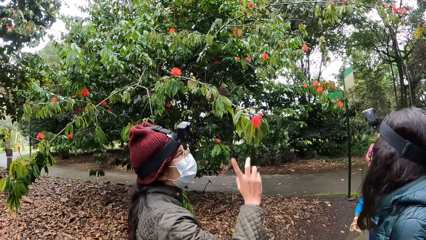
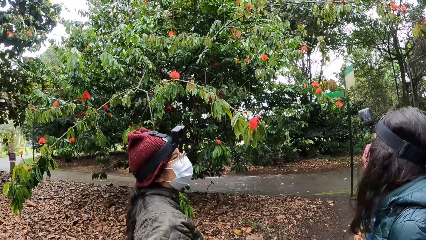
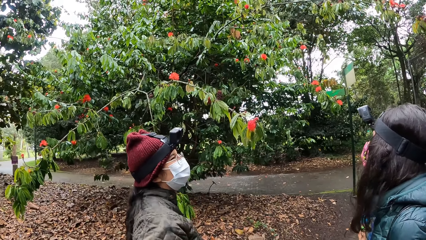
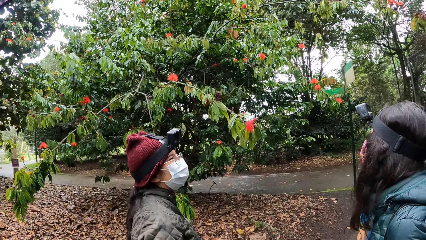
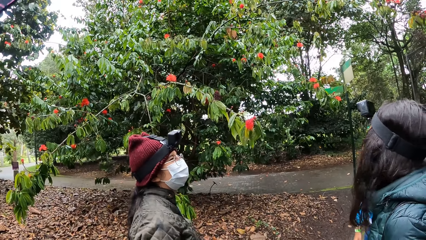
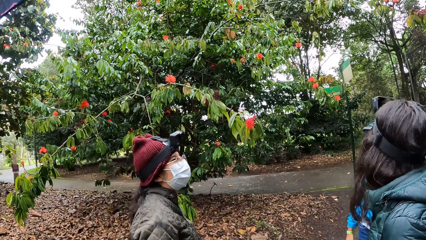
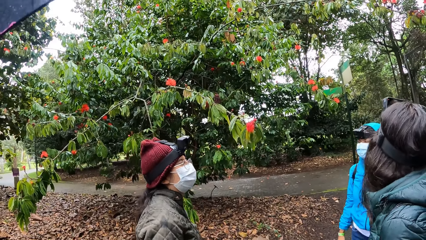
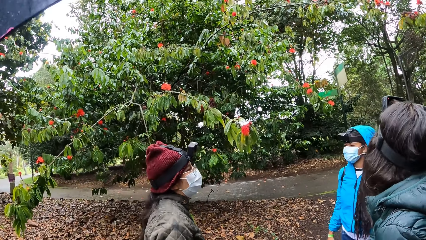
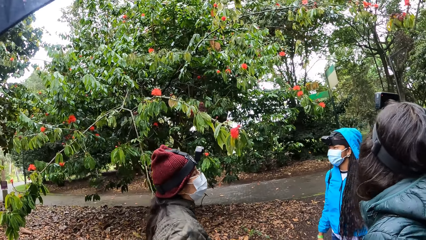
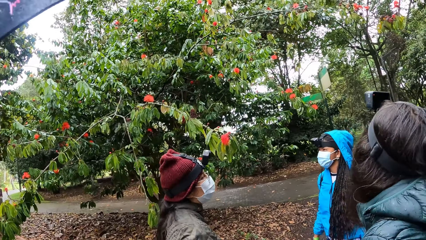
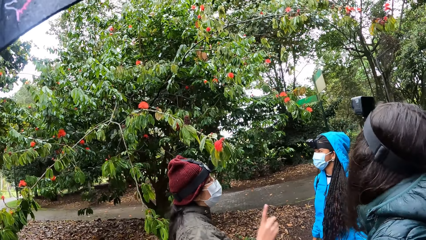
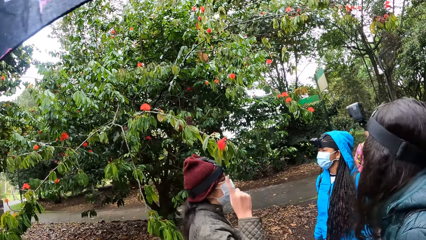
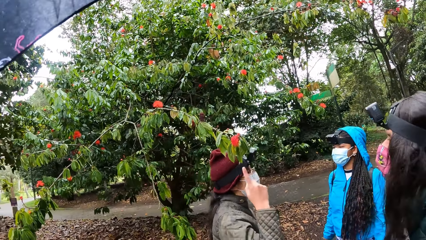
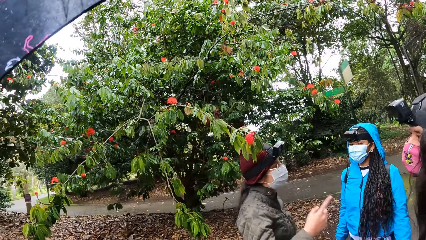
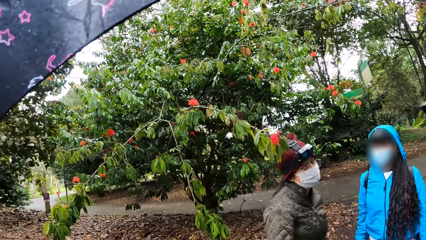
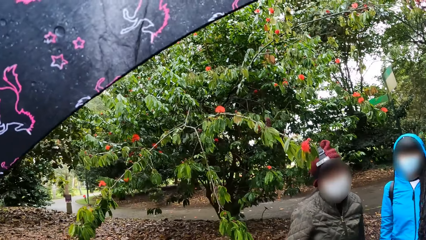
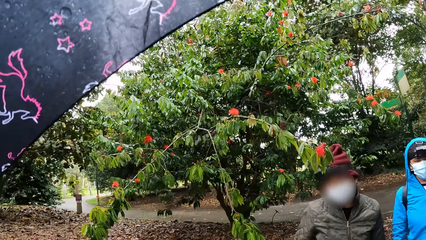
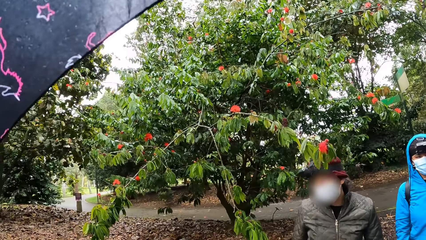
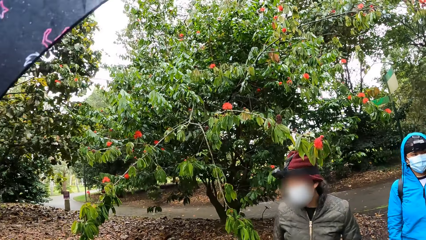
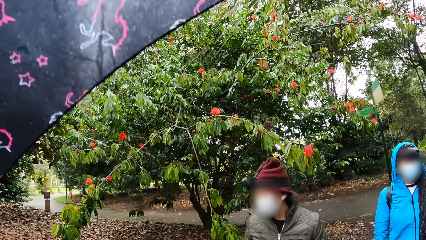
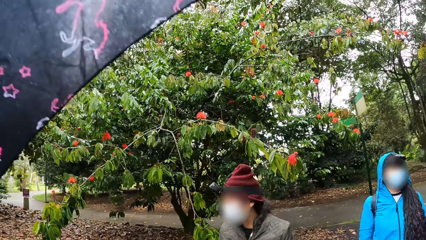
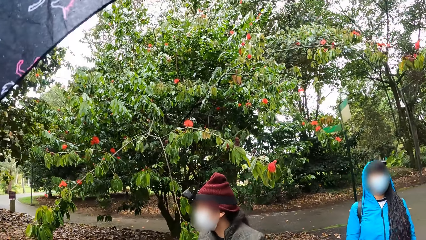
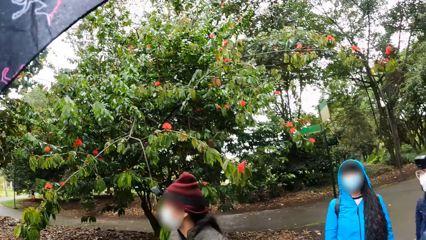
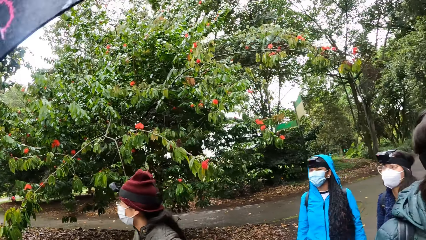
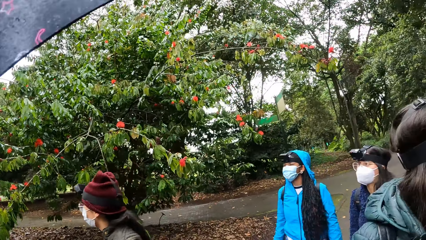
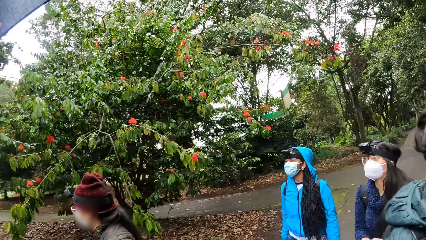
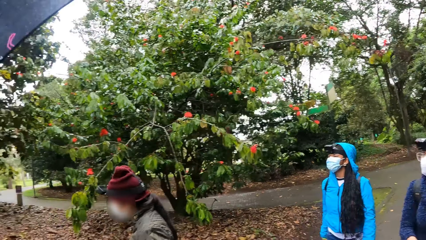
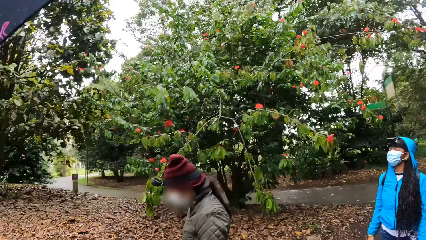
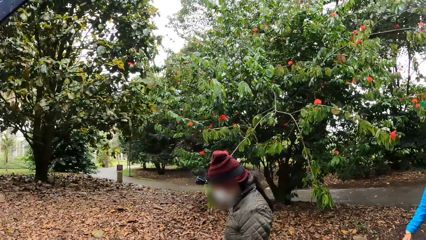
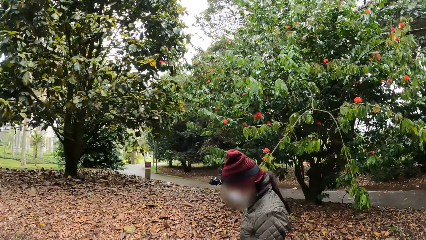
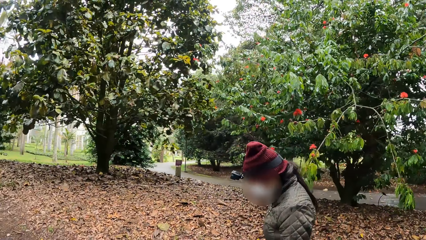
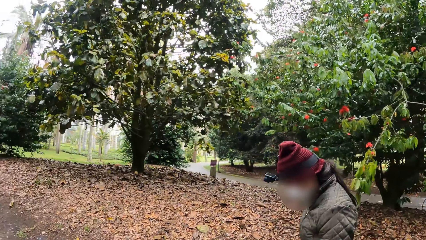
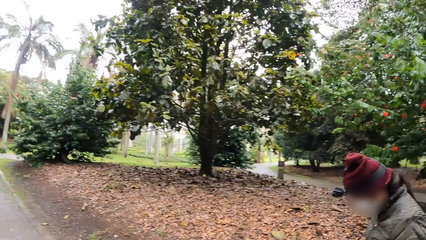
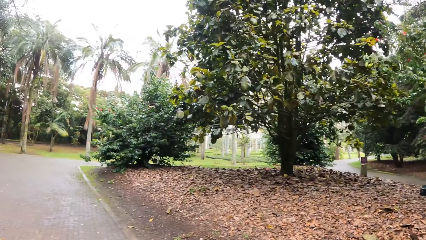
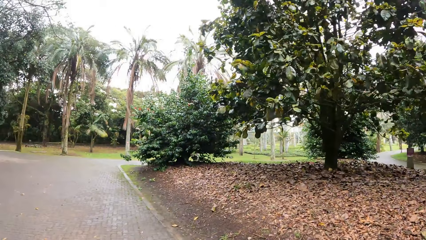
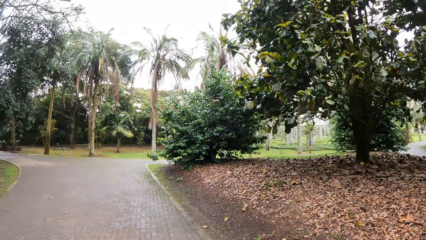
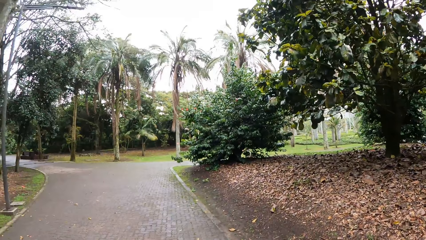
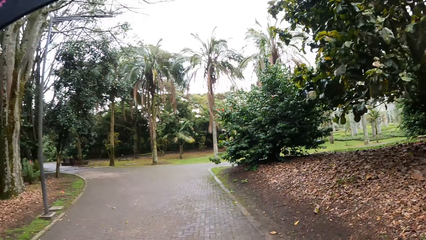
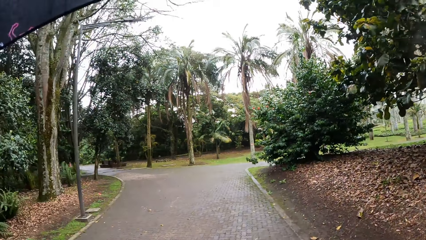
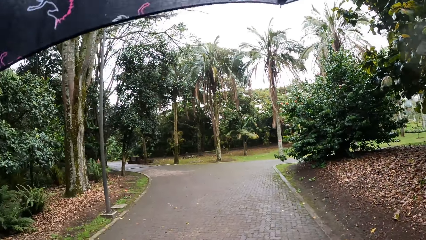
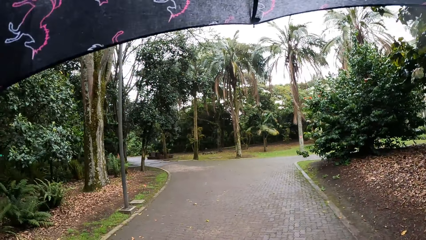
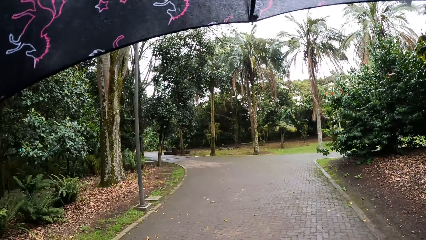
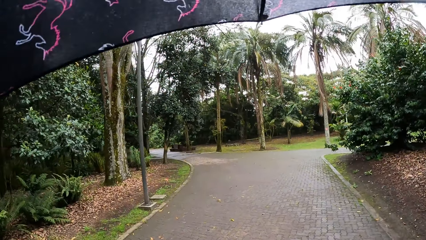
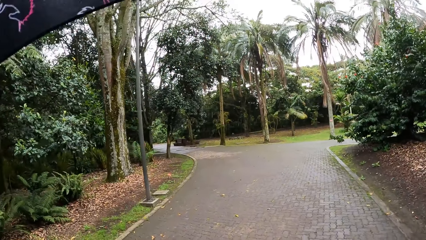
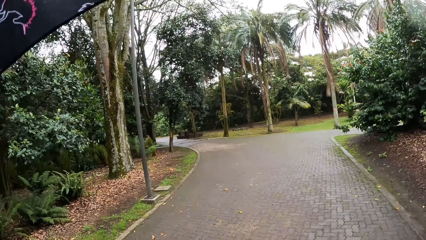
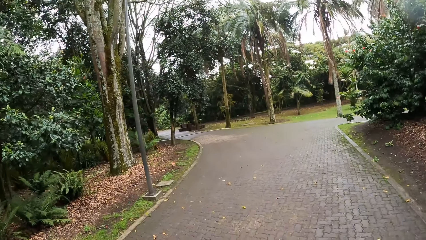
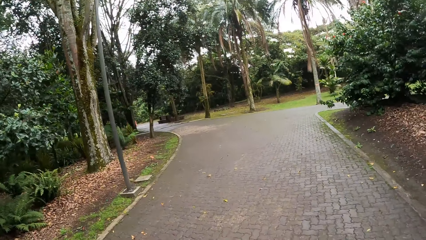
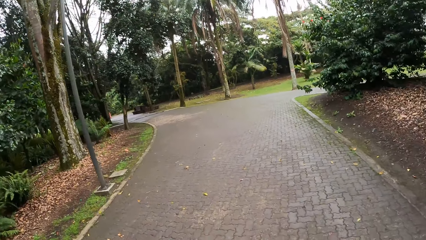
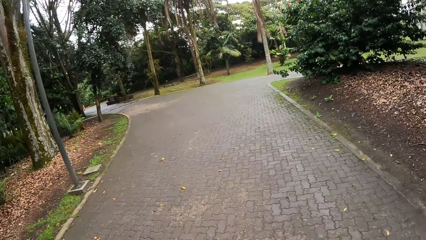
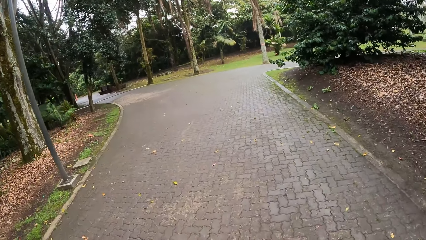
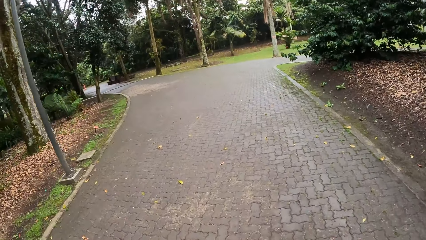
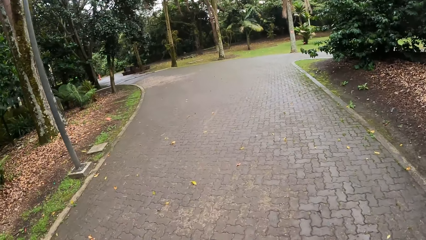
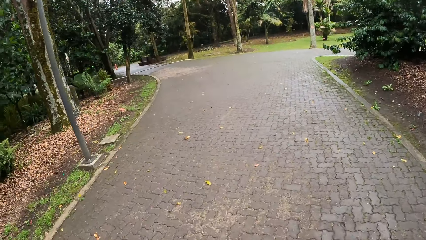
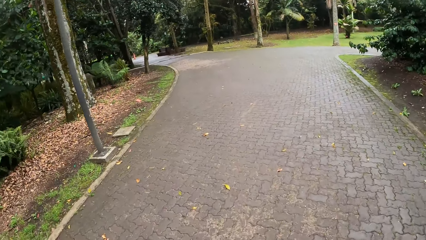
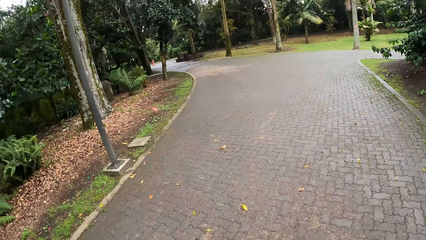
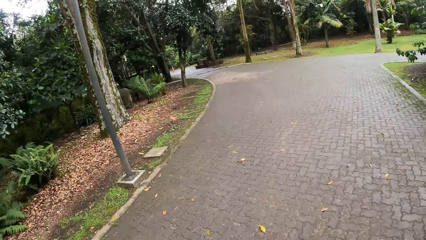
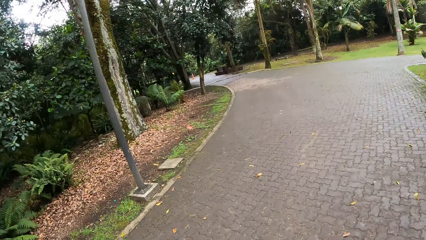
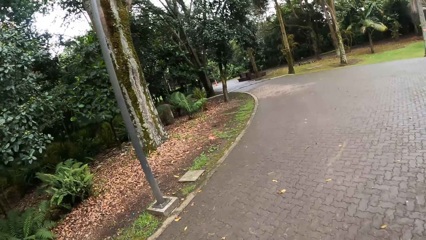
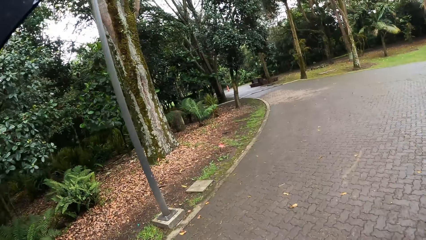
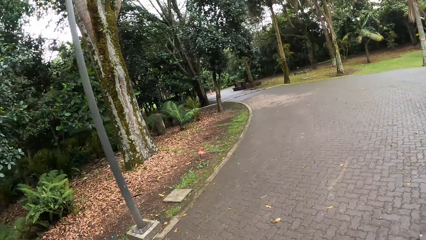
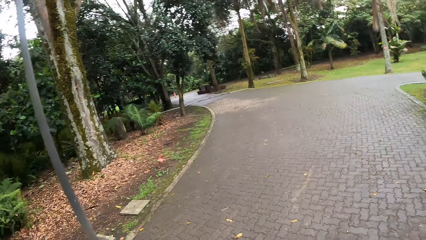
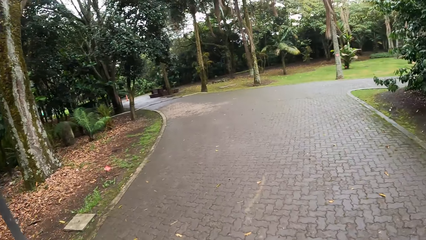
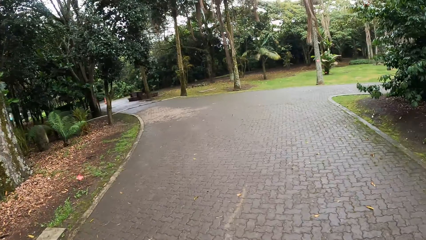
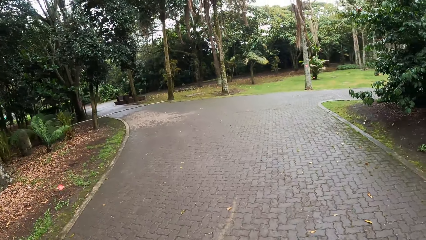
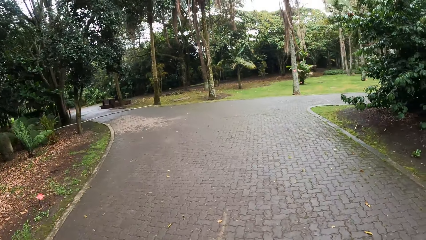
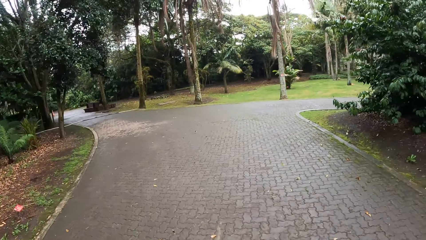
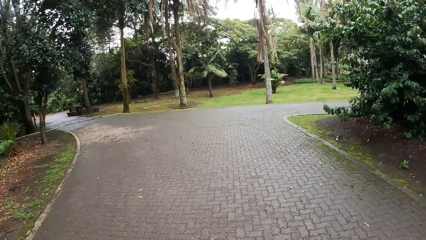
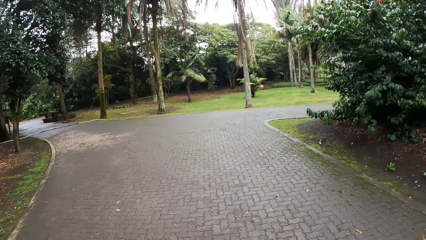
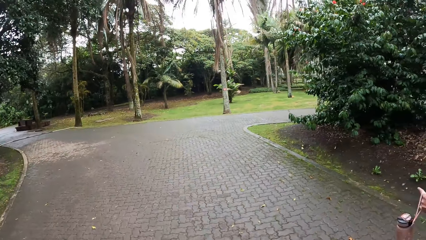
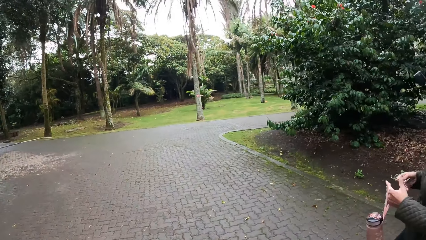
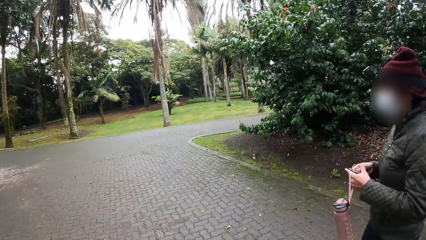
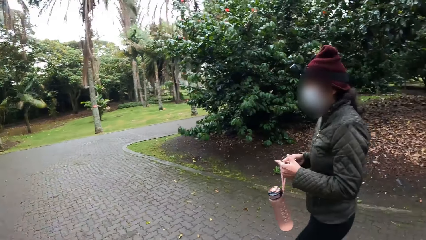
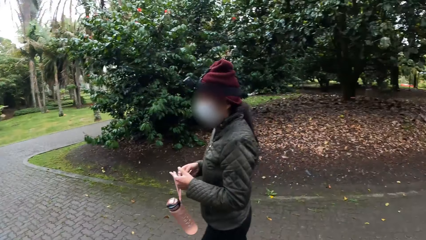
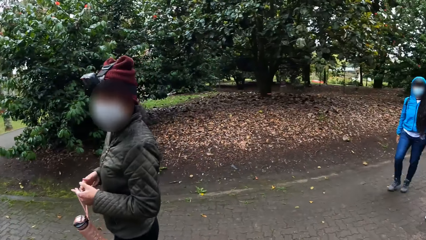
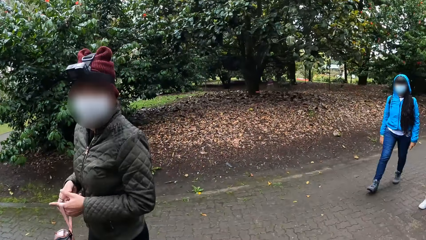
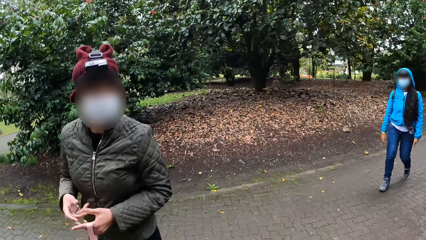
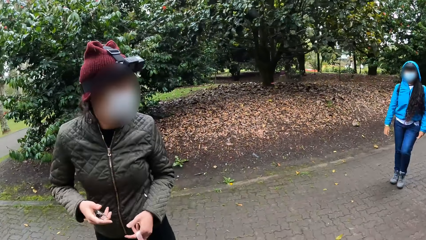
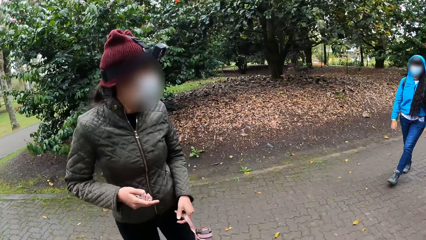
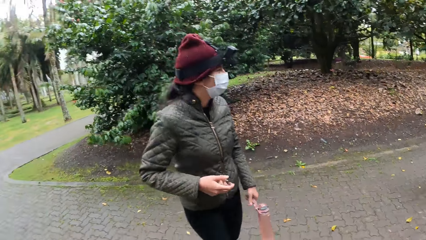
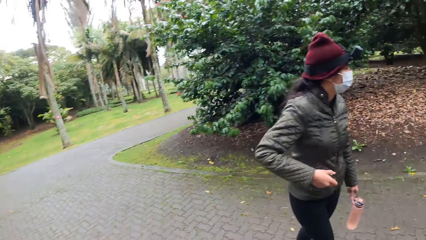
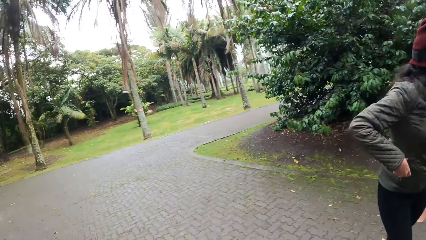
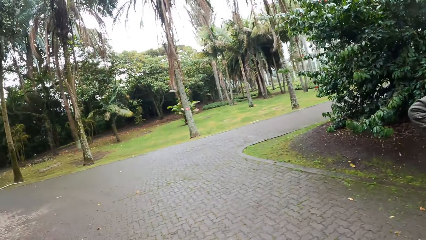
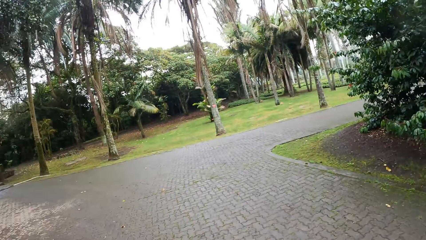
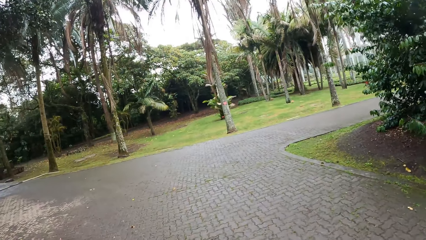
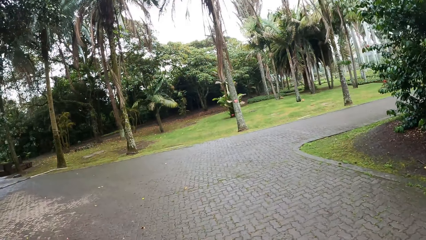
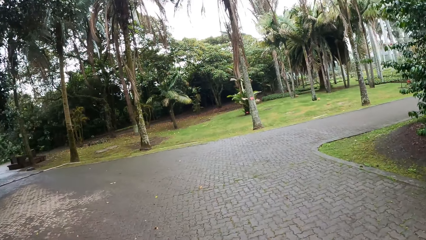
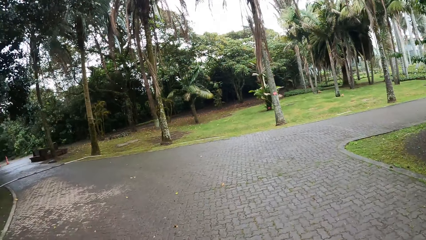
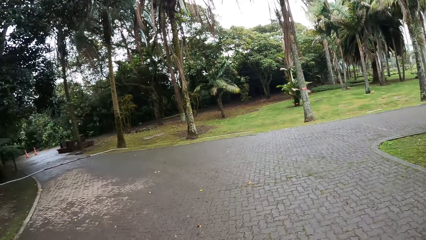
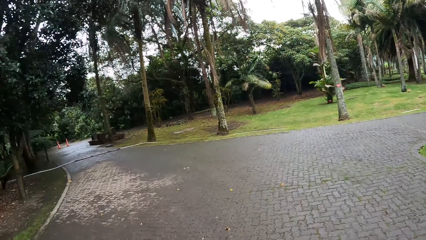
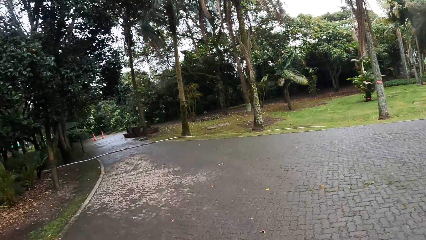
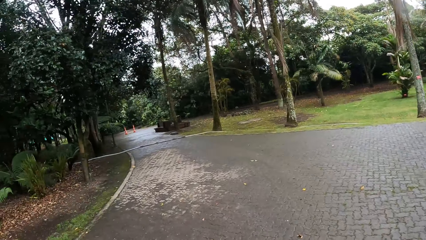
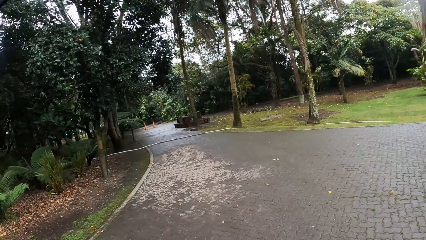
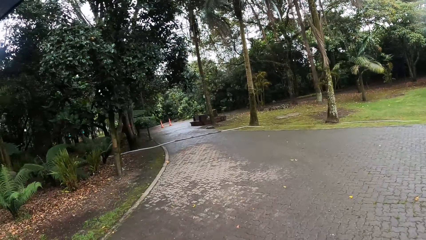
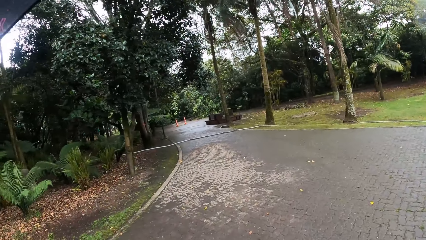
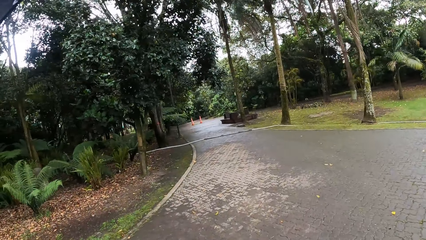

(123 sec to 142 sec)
The woman points at the flower with her right hand. The camera wearer walks along the pavement. They look around the surroundings. The woman puts her phone in her pocket with her right hand.
